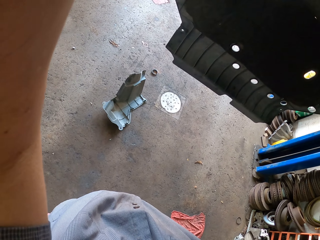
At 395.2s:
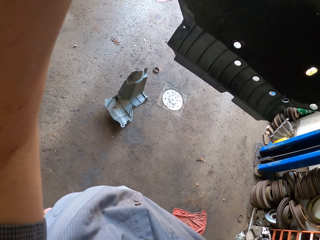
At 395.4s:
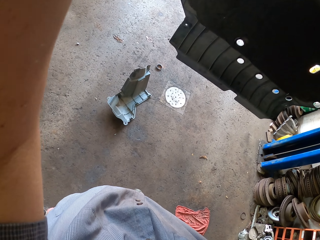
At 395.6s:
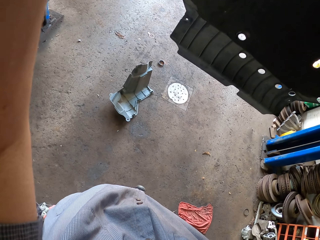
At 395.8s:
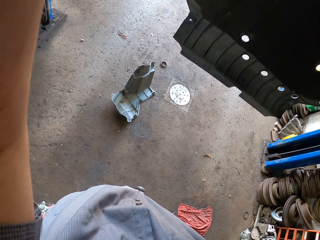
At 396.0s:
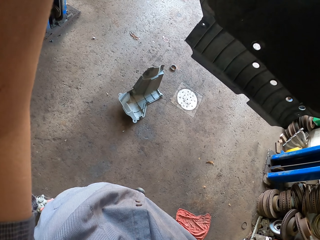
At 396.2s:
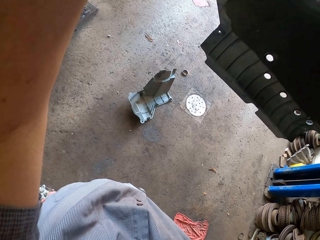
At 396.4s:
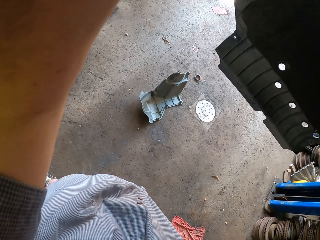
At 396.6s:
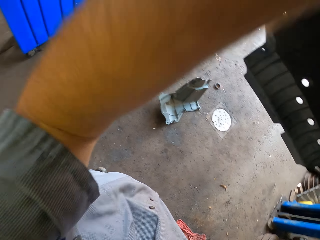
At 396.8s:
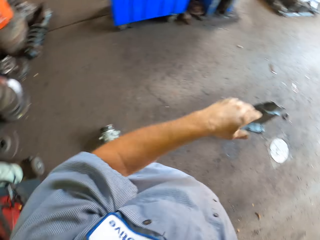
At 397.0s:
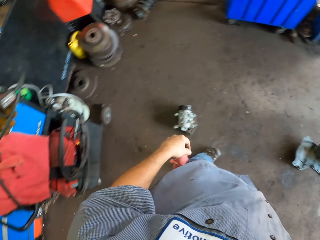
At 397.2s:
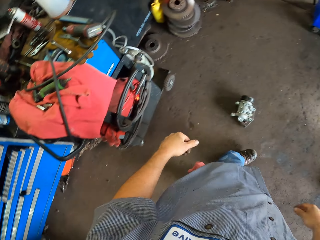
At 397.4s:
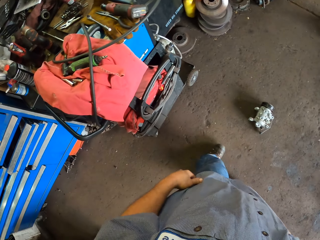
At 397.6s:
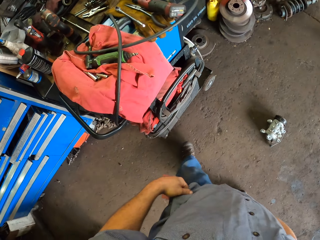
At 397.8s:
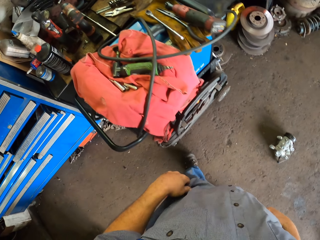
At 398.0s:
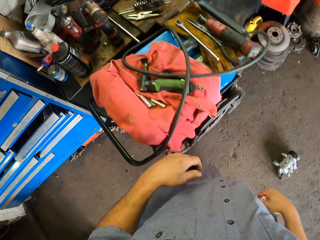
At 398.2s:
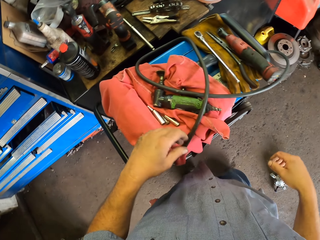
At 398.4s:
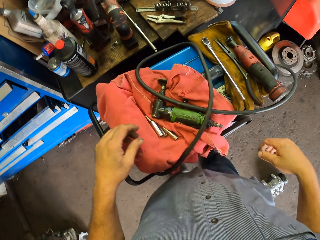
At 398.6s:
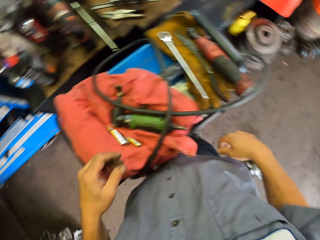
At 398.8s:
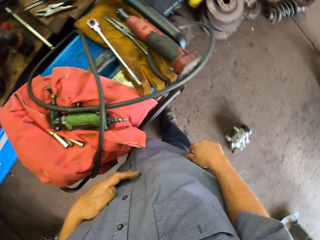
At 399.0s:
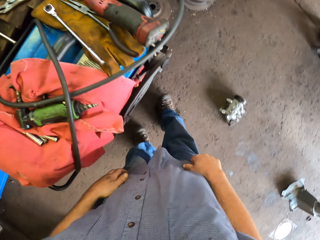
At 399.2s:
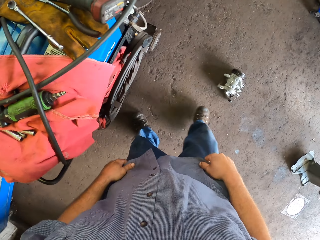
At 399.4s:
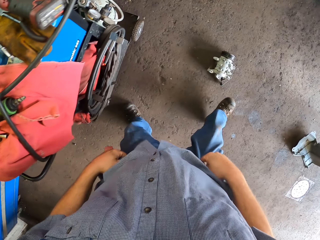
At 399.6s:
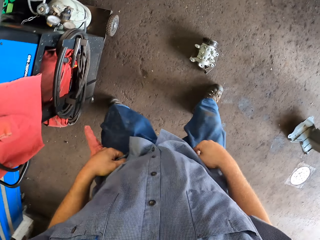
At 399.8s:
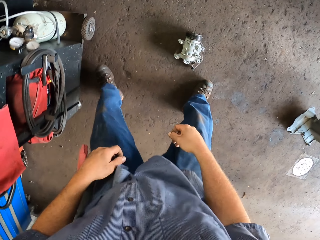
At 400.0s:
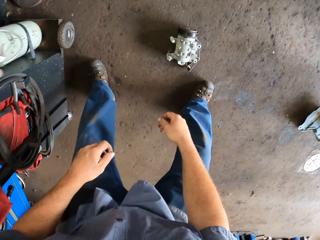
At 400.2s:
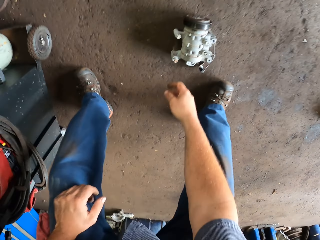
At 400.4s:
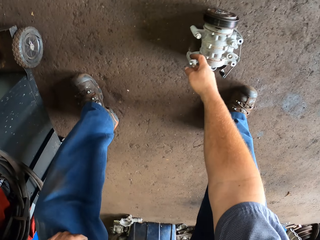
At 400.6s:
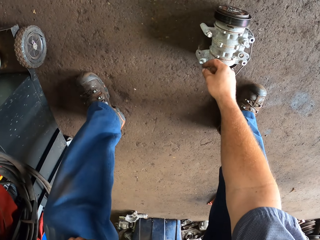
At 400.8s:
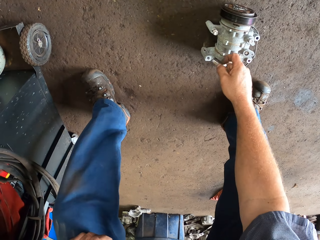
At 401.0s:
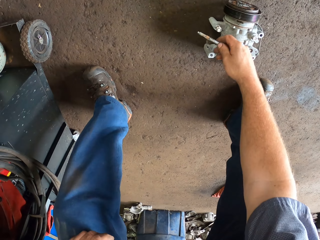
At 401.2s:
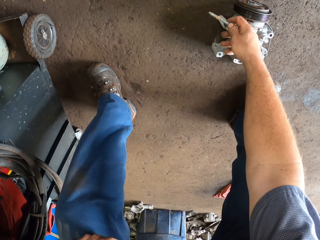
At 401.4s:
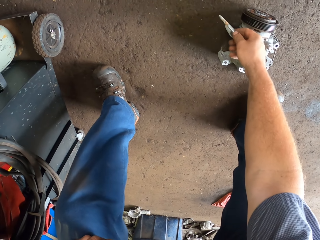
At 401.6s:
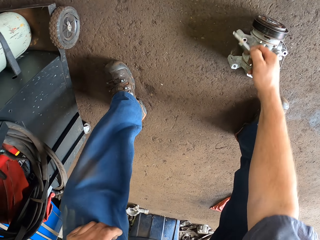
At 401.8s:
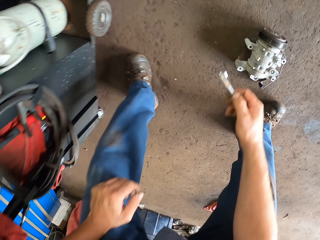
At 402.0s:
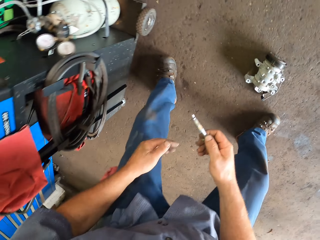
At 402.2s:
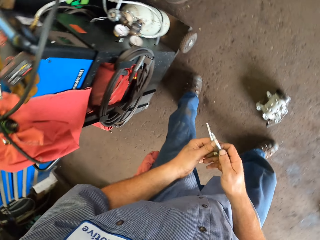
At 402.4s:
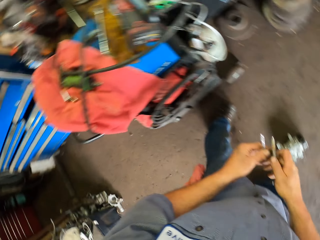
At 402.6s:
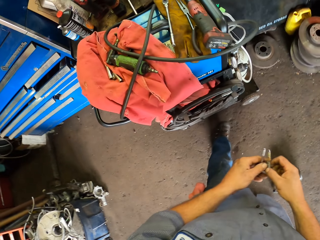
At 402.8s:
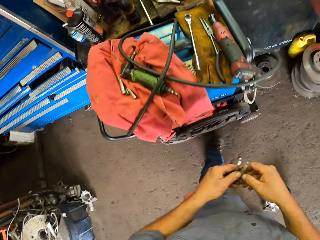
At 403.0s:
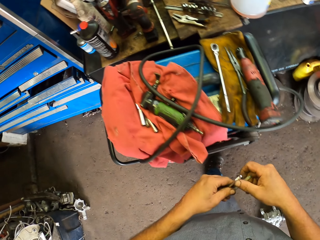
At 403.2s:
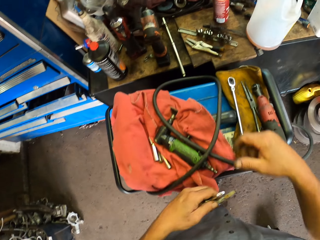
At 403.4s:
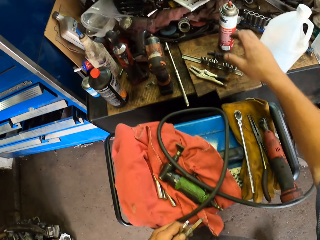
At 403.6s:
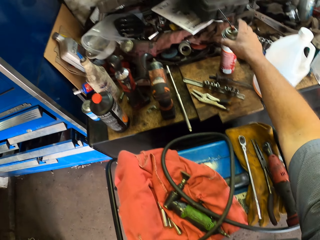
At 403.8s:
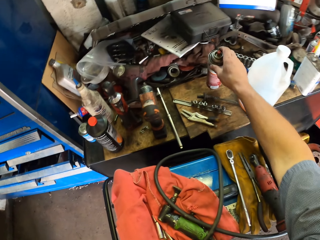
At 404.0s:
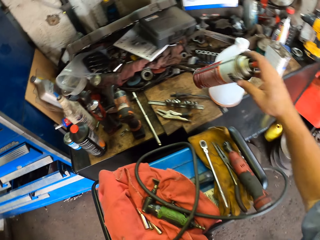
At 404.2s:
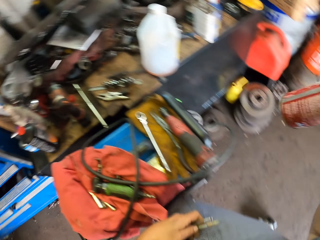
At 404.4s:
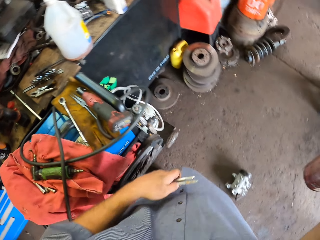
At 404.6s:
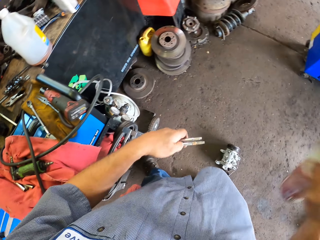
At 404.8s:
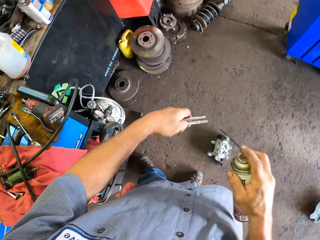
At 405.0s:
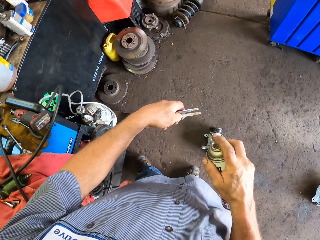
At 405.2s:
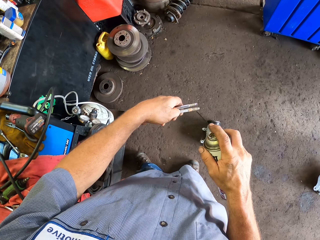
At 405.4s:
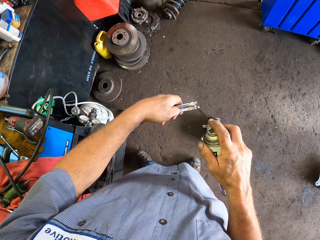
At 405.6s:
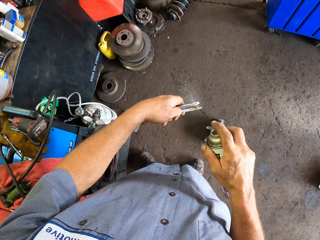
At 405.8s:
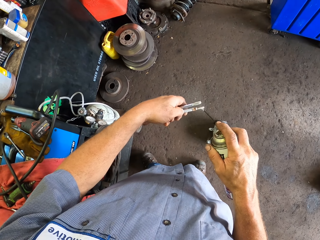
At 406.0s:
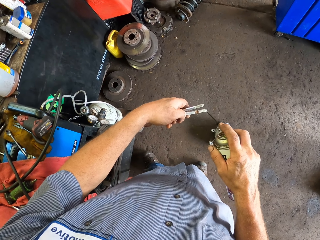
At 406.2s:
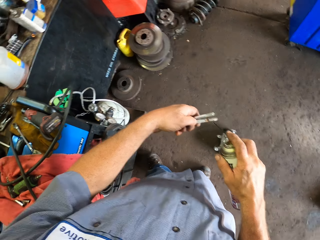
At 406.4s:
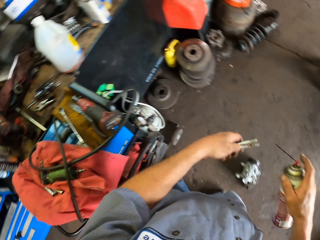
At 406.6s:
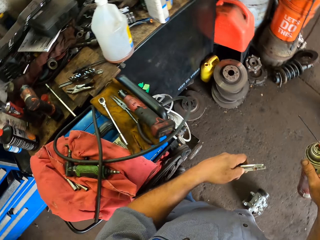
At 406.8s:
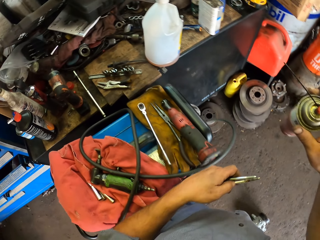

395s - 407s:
The camera wearer puts his hands down. He touches a cloth. He picks the nail from the ground. He picks the spray. He sprays the nails.

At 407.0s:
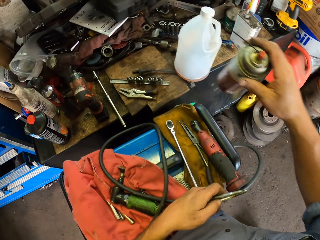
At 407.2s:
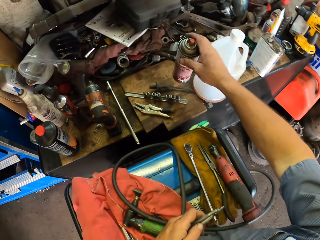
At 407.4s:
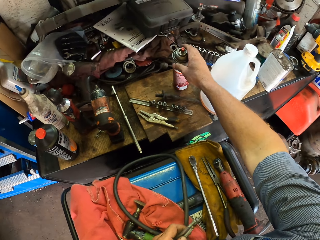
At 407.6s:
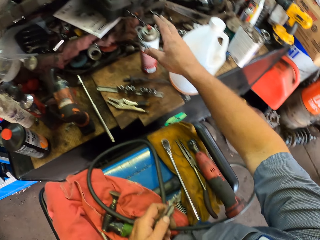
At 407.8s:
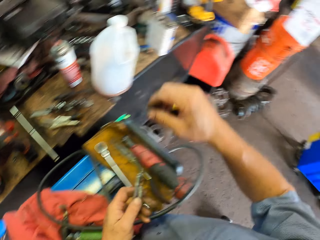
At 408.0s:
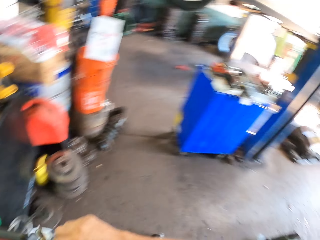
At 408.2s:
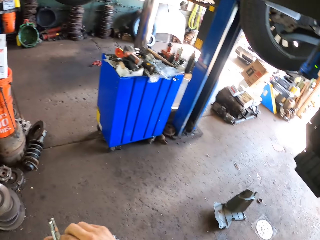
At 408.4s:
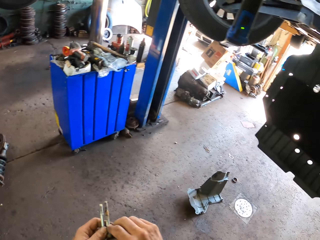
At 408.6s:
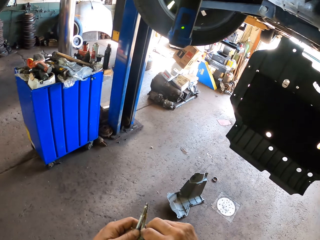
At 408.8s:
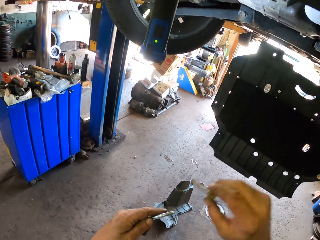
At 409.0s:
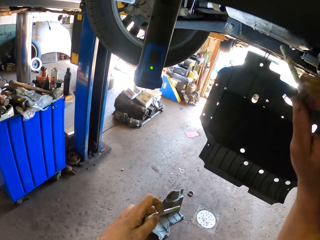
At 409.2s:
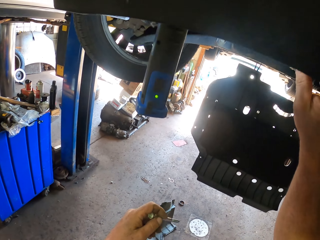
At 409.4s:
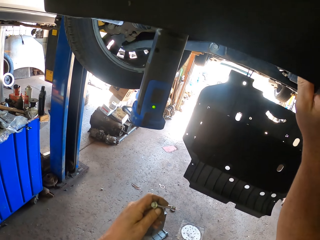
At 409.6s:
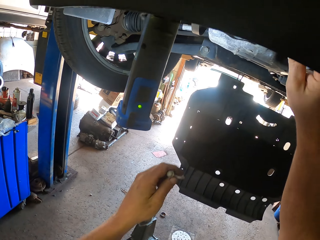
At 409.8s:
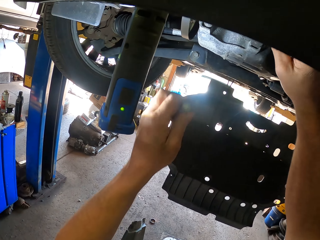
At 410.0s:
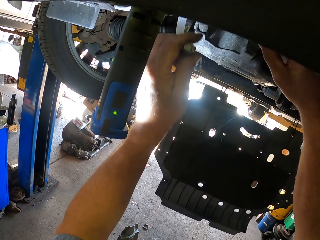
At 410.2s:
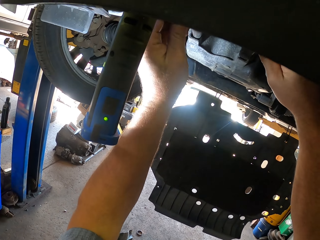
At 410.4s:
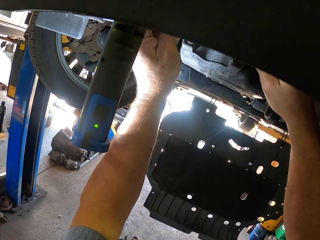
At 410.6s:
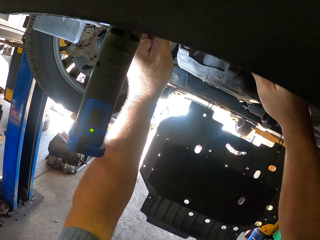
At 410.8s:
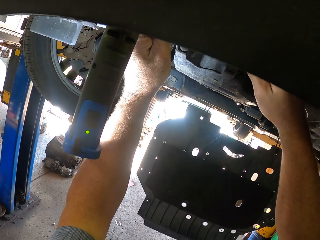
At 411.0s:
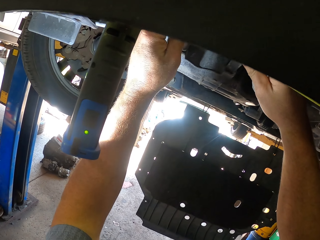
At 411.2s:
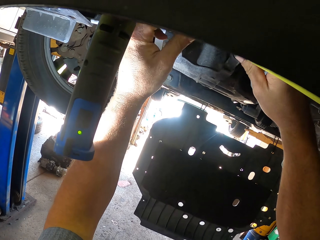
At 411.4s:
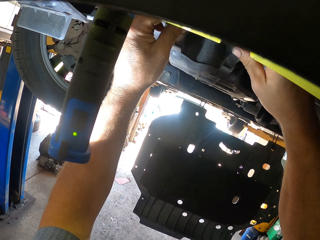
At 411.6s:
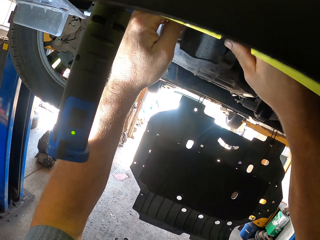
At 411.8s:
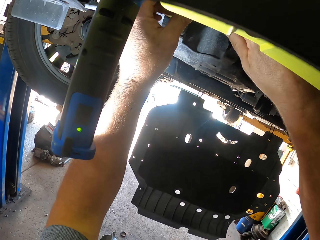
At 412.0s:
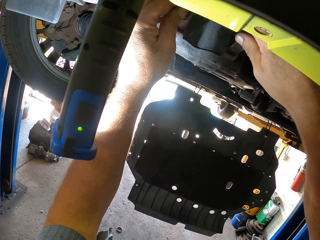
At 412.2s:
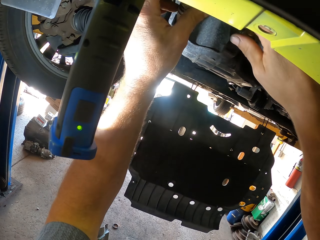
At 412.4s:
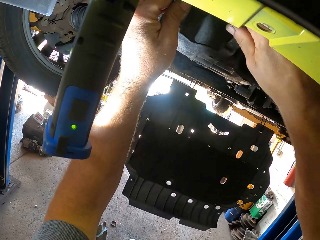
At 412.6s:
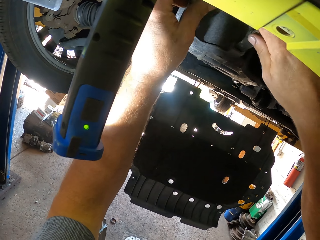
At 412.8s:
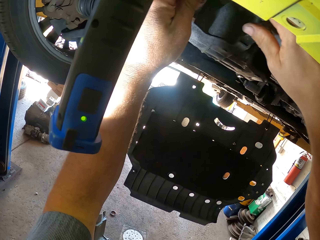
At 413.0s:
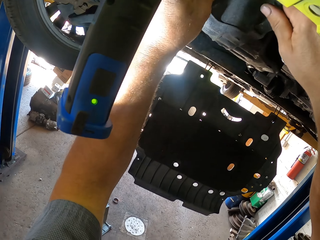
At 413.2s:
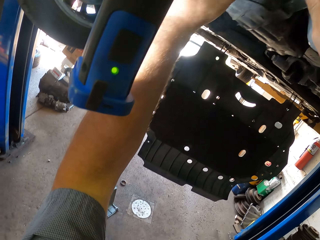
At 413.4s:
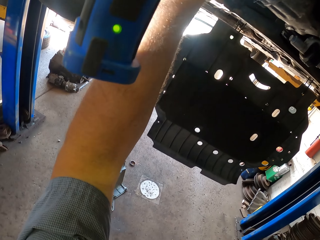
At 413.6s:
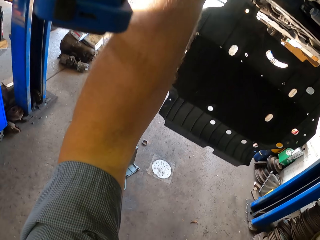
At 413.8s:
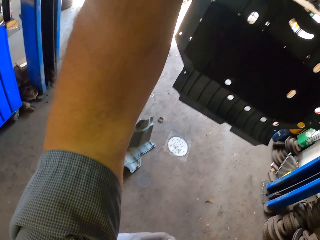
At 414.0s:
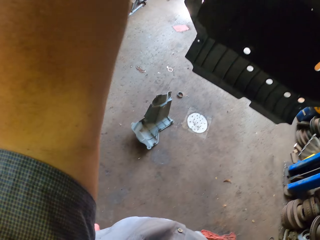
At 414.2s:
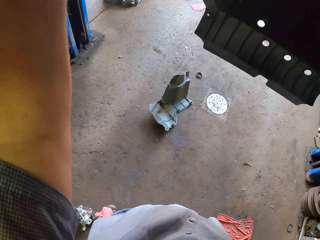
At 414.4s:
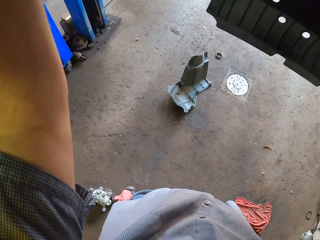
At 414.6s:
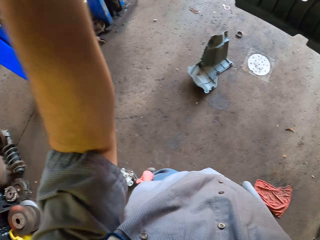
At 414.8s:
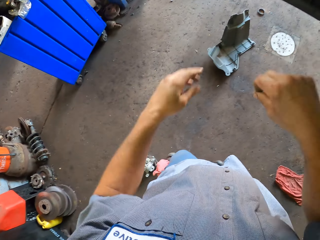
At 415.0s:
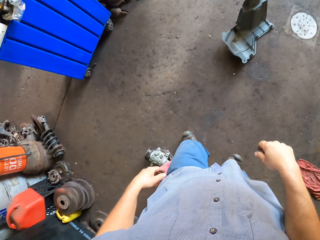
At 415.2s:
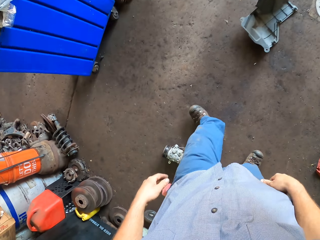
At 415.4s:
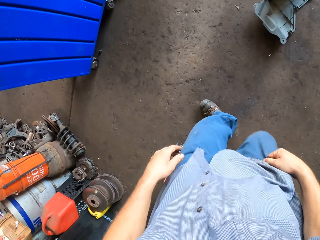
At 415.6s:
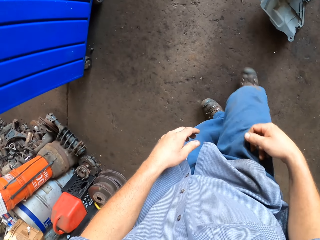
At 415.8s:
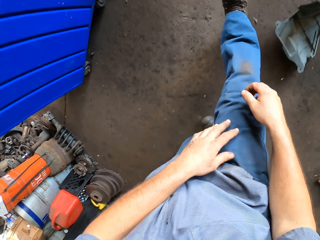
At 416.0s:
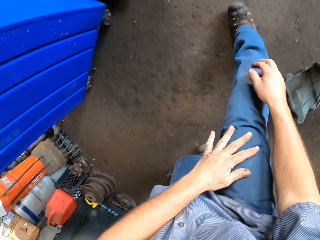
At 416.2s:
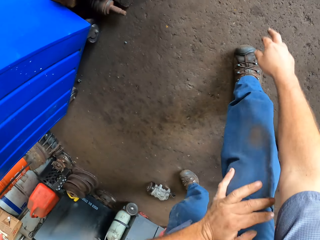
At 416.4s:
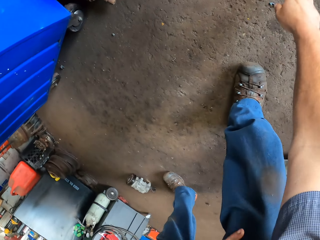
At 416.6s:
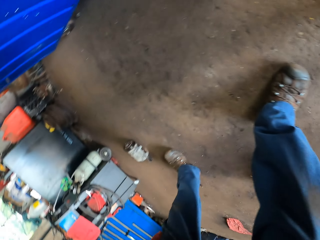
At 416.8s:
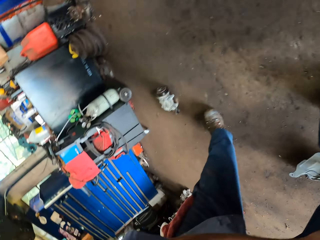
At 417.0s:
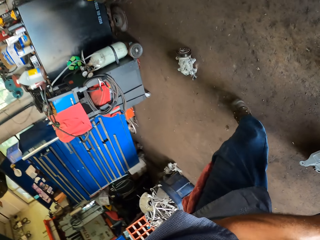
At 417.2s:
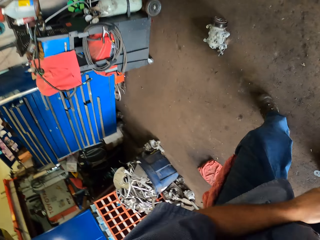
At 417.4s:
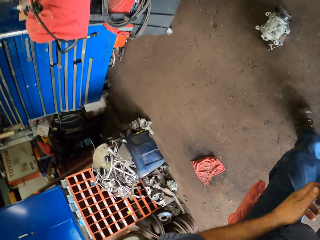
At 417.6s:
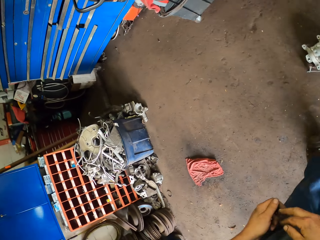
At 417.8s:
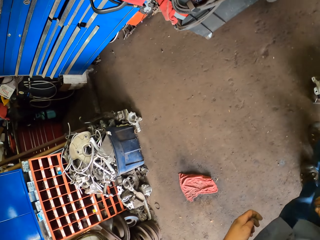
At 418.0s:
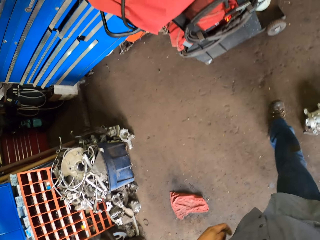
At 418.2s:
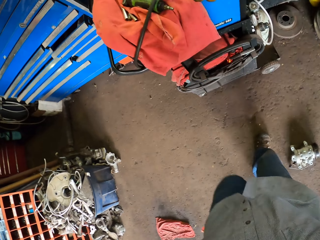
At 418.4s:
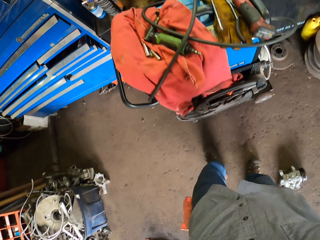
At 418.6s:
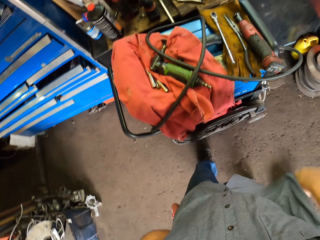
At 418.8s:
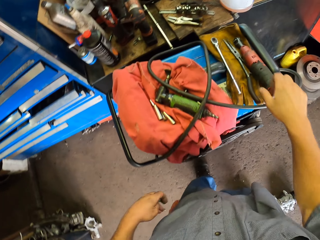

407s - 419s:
The camera wearer places the spray on the table. He fixes the nails in the car. He puts his hands down. He picks something to the ground.
